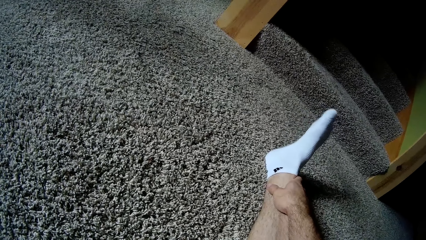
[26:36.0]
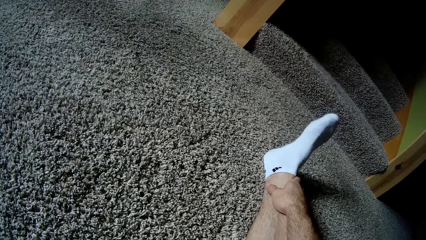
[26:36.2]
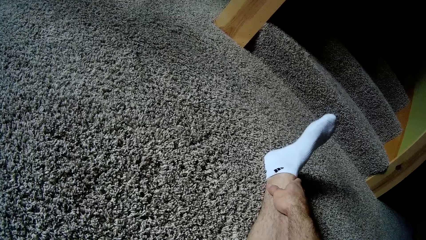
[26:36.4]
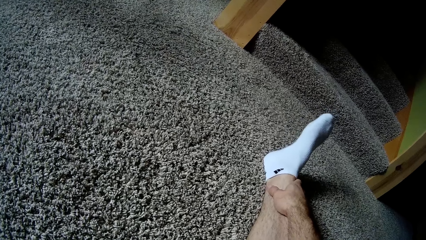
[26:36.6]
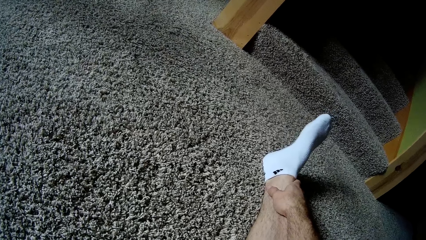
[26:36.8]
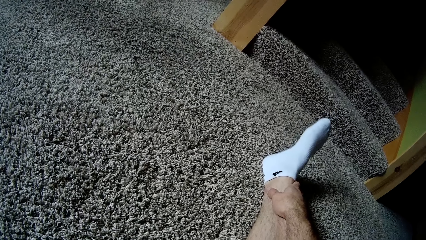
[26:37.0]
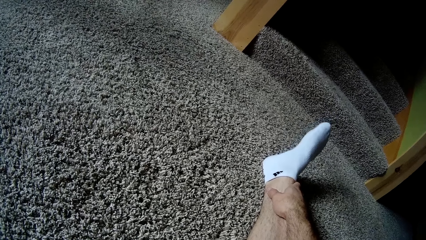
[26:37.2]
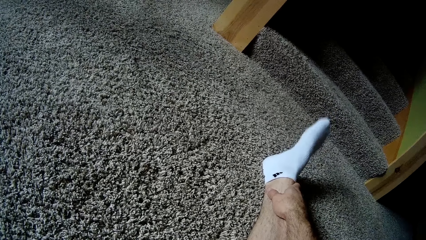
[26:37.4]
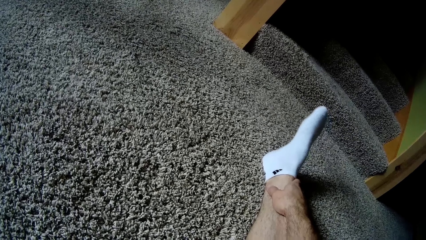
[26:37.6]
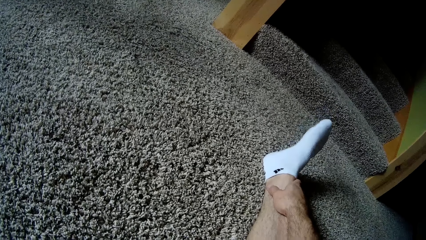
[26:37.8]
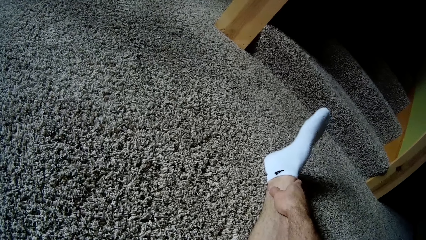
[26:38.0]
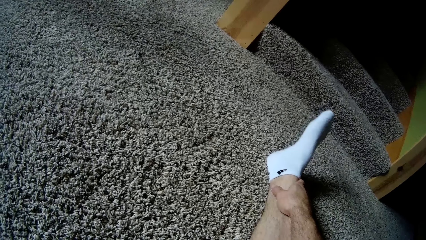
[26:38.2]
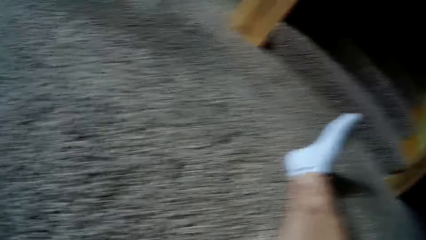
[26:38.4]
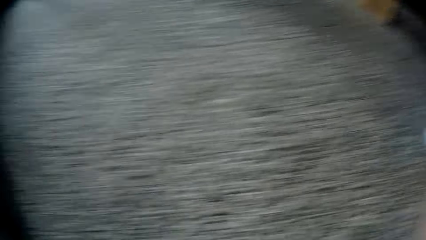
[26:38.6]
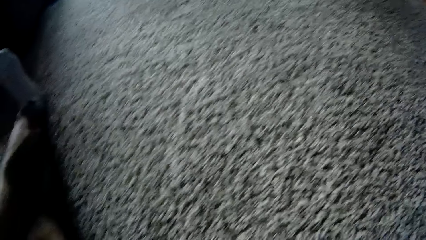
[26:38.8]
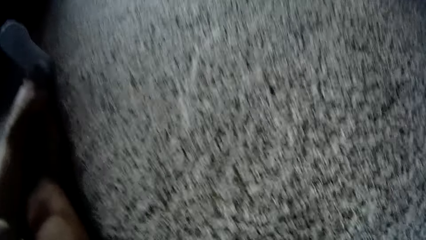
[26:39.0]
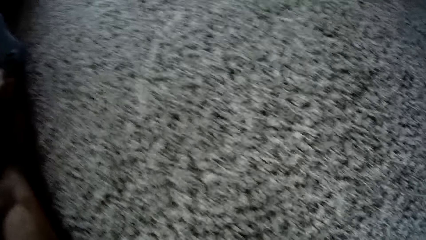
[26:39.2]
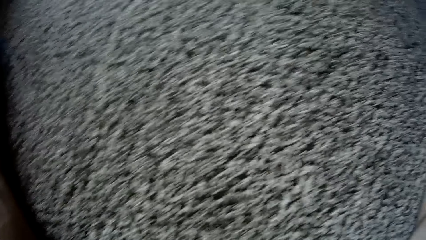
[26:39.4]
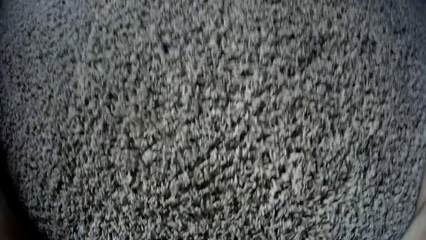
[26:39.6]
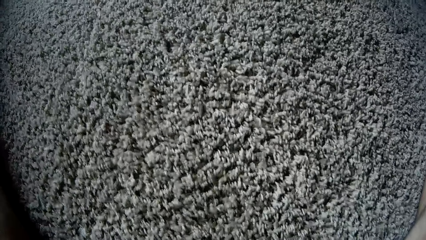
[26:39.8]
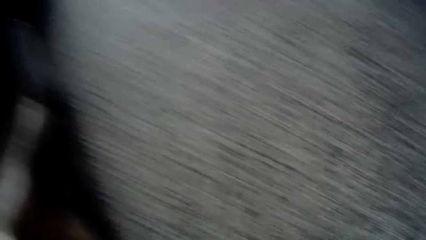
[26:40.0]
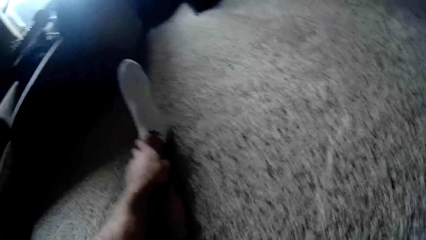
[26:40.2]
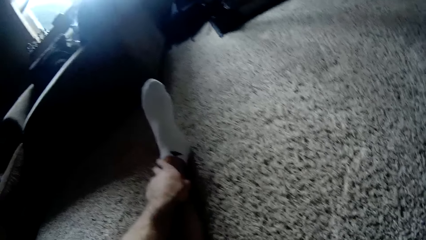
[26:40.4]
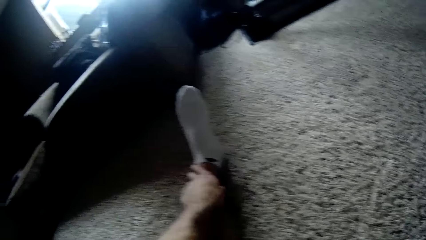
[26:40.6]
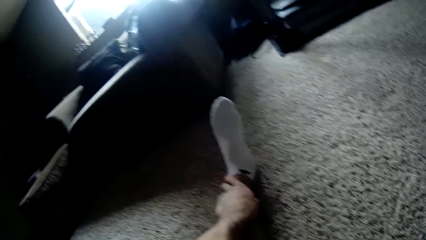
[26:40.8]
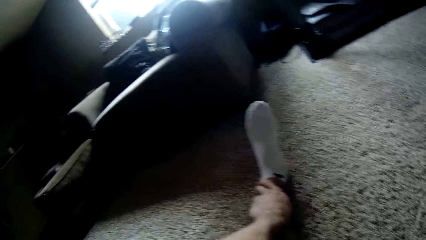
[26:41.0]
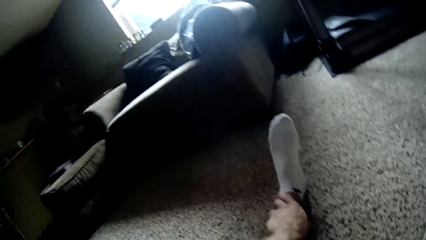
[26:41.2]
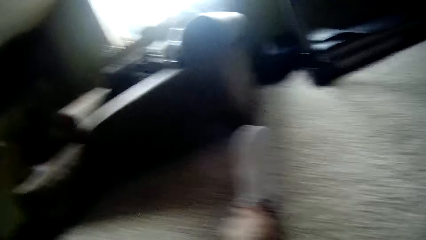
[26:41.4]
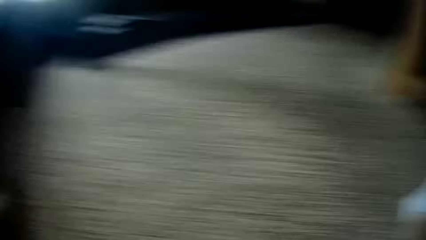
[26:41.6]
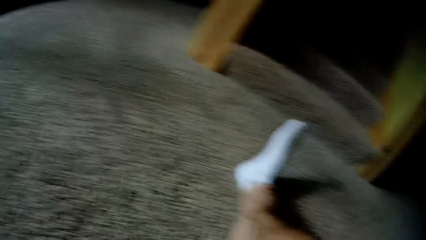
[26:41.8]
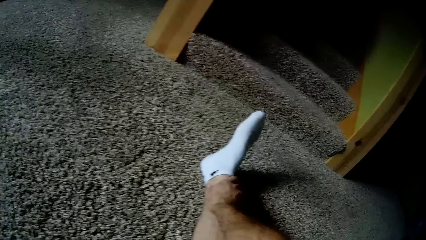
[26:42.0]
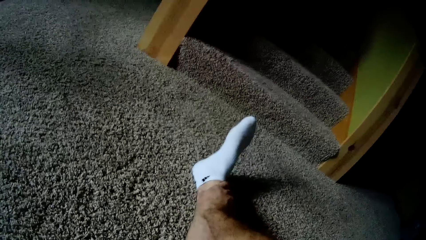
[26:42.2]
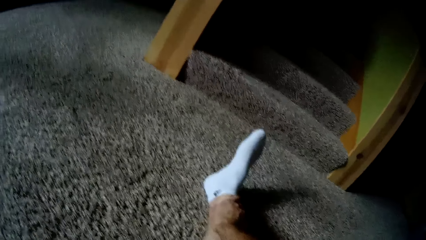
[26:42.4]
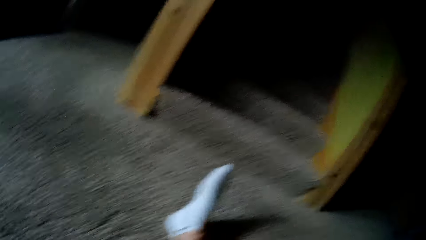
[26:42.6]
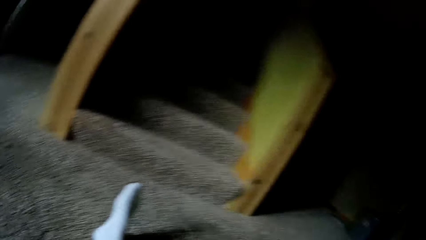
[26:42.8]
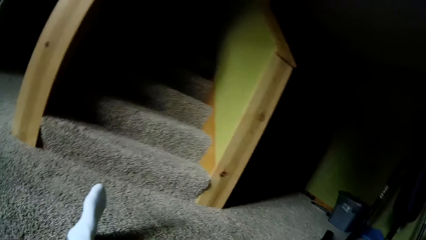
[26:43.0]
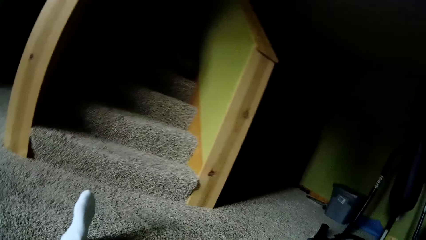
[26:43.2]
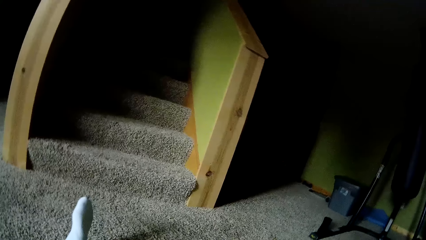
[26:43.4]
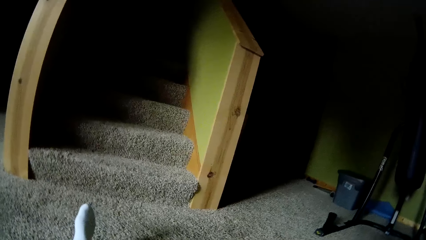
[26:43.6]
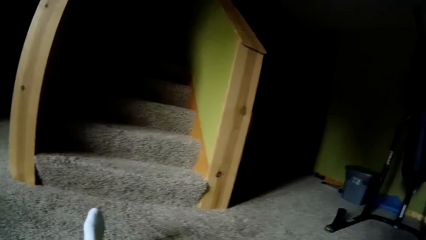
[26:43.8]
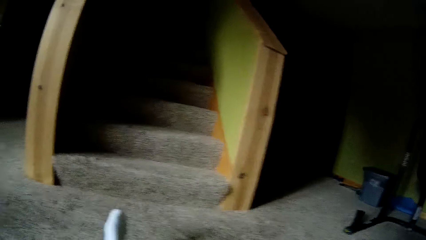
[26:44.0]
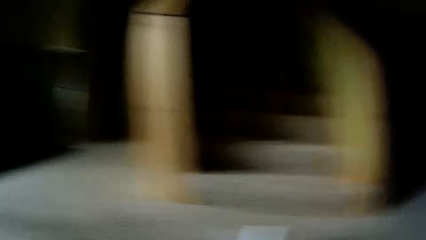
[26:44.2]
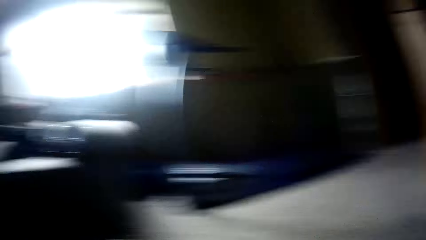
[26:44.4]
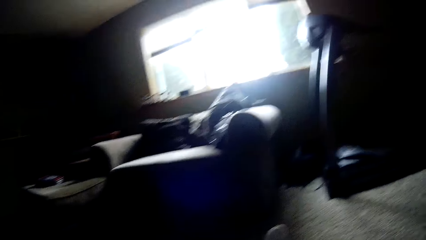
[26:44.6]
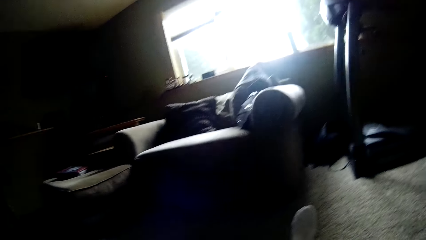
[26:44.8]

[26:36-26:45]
The camera wearer touches his left leg with his left hand. He looks around.

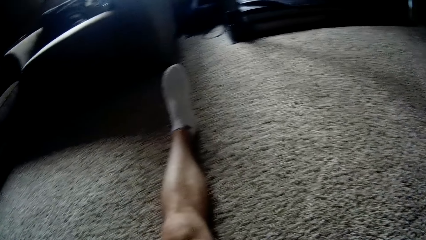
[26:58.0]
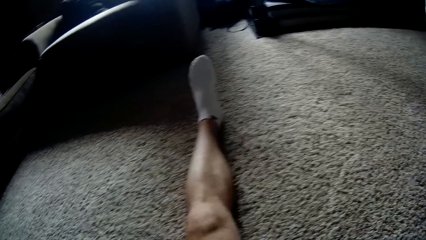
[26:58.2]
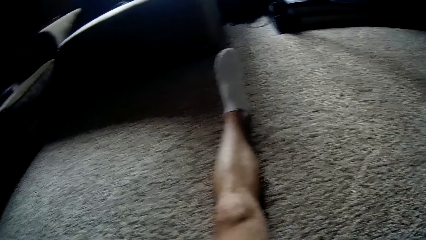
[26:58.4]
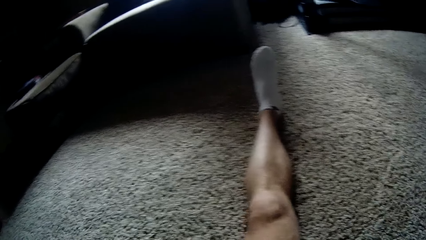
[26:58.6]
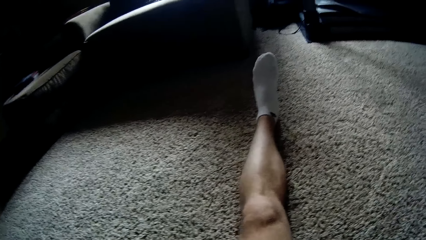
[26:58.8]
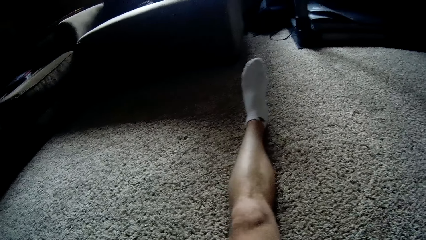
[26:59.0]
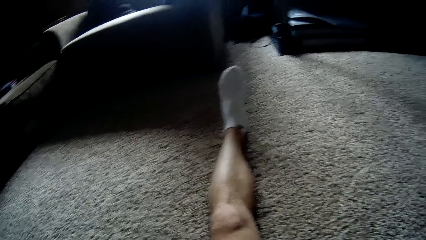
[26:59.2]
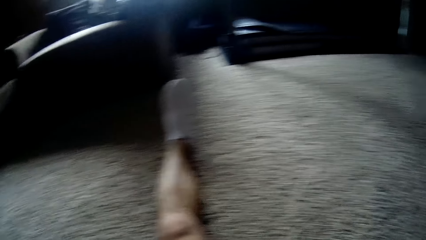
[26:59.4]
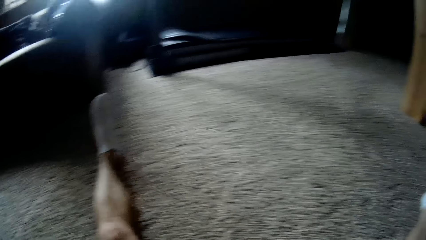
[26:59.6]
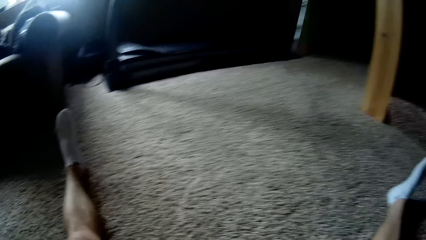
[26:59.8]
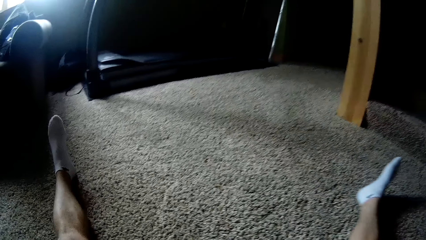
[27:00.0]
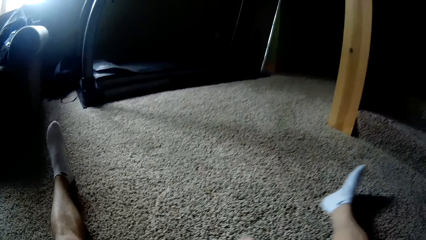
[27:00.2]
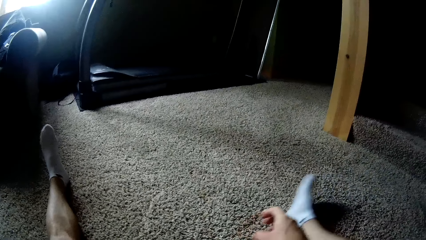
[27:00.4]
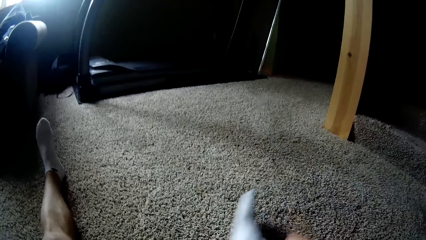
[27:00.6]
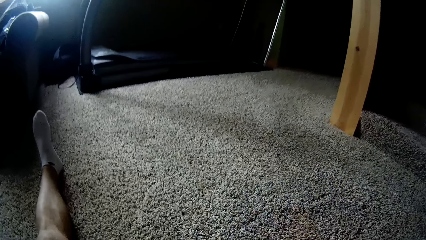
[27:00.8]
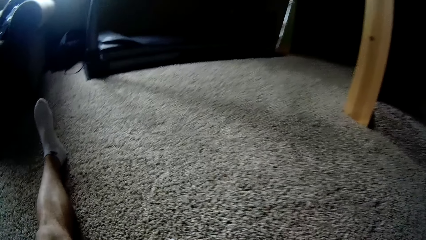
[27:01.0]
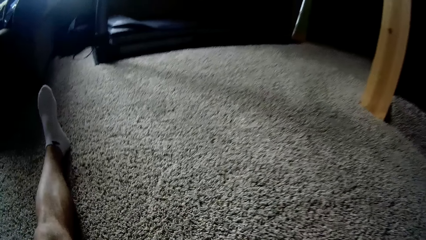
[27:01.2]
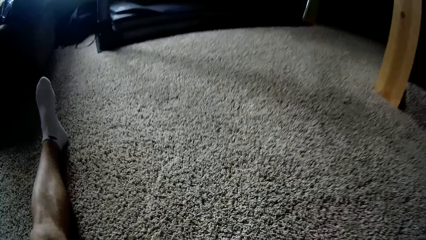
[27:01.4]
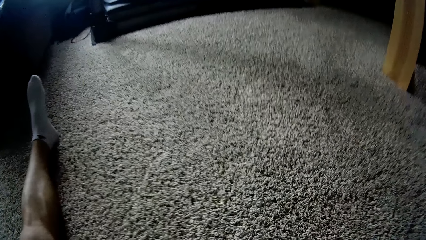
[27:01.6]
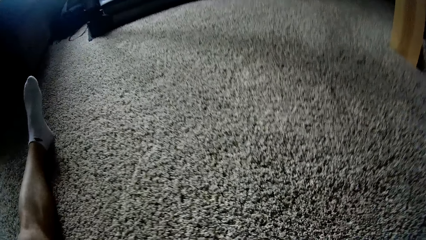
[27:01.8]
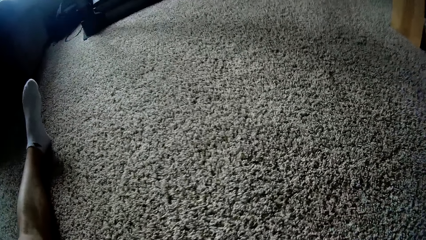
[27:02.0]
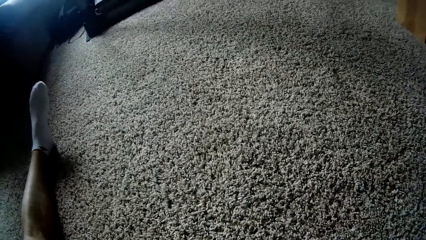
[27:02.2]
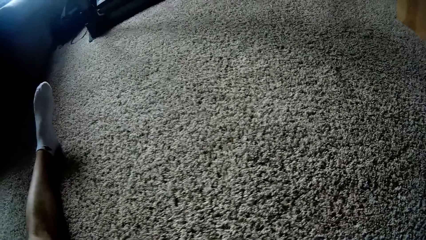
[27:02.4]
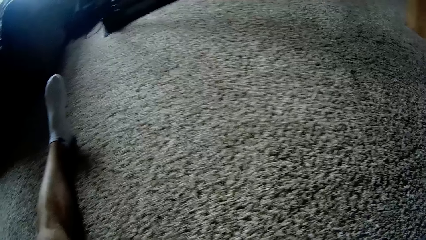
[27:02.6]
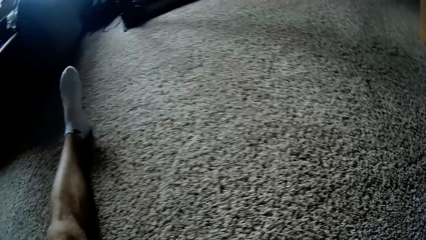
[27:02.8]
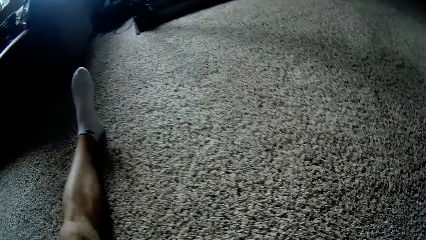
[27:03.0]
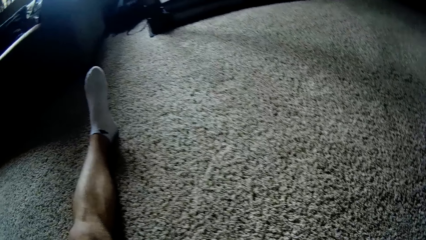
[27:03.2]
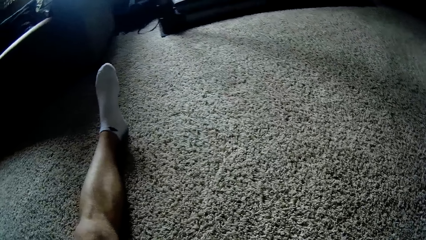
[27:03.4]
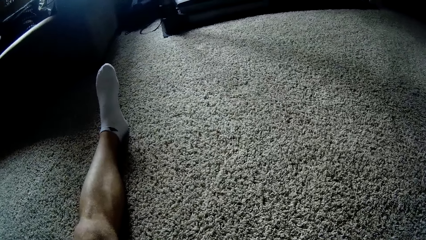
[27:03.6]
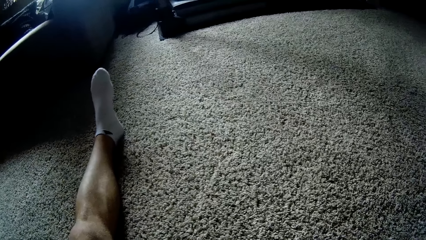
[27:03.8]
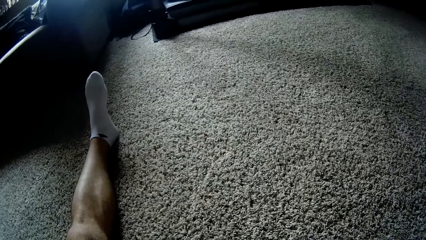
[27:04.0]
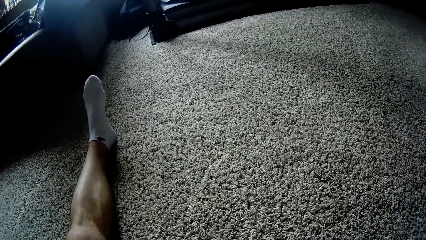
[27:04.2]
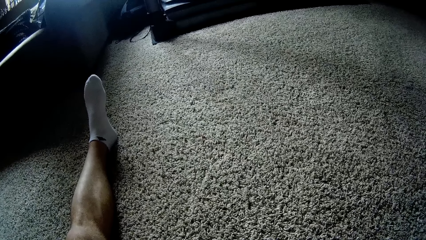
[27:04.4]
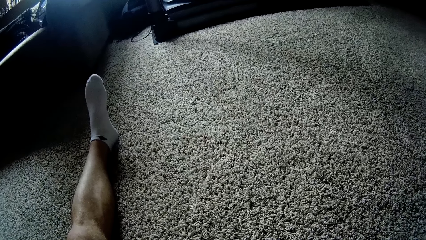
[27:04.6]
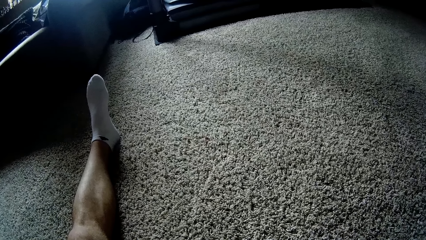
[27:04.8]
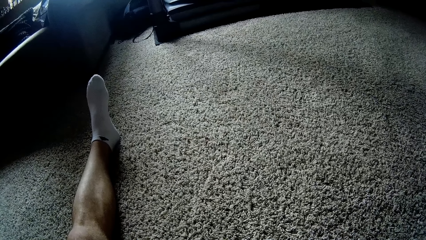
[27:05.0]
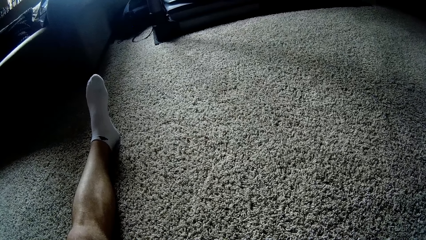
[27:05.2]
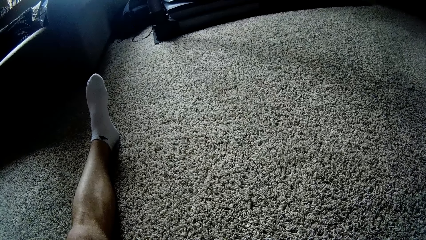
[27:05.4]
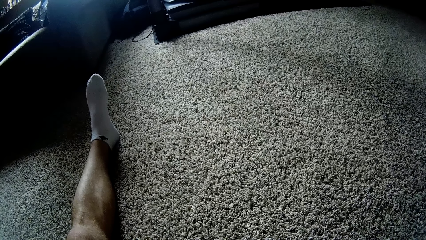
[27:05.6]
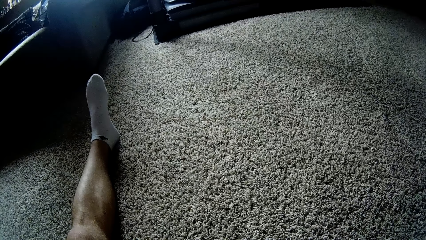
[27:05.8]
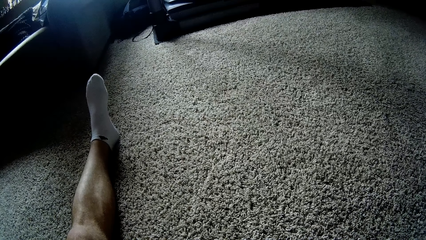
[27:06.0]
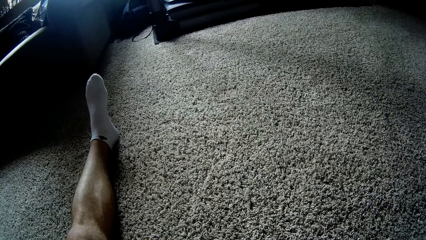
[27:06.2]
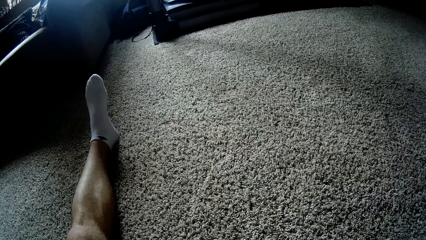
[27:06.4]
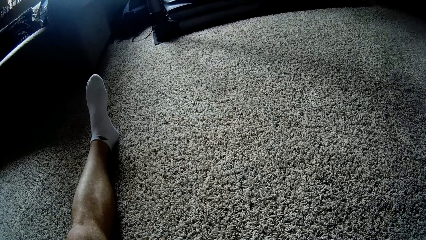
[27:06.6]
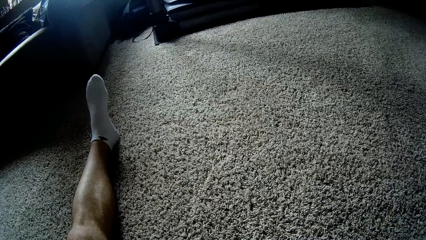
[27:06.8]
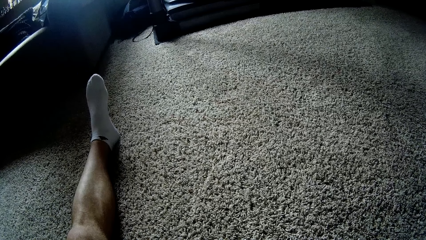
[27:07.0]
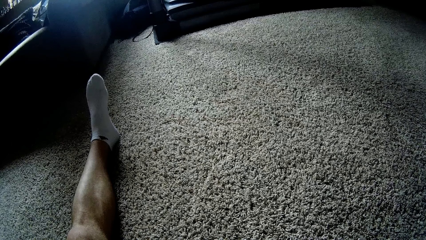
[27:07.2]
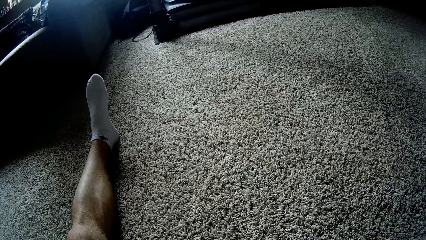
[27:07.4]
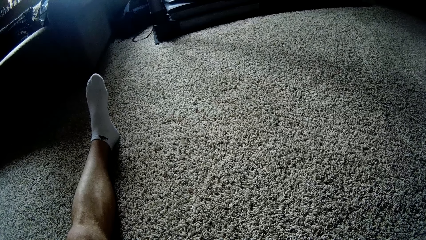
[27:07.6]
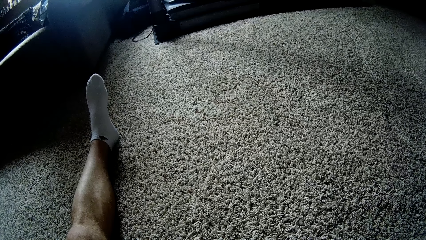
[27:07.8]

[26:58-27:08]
The camera wearer moves his right leg. He looks around.
